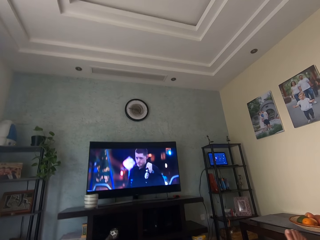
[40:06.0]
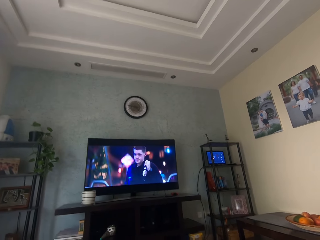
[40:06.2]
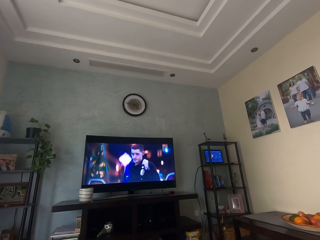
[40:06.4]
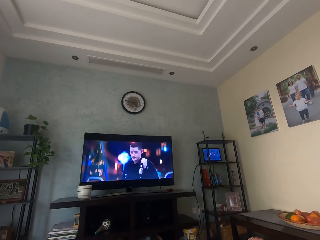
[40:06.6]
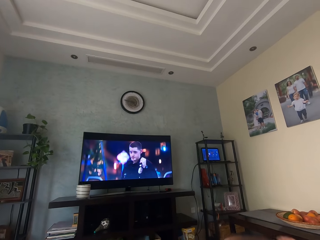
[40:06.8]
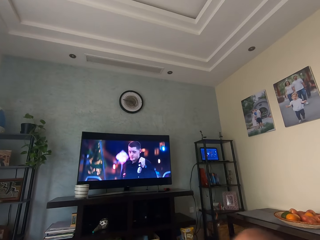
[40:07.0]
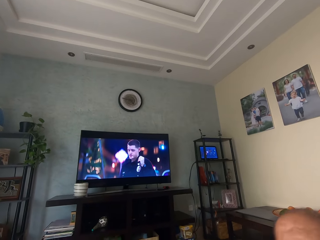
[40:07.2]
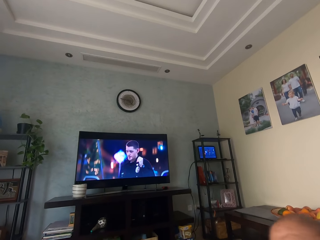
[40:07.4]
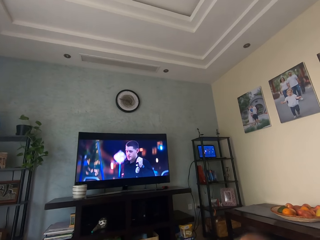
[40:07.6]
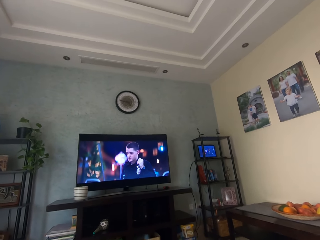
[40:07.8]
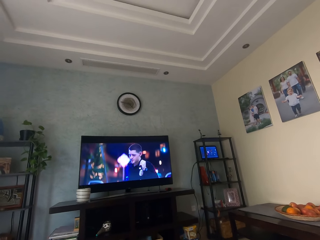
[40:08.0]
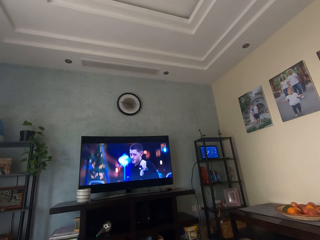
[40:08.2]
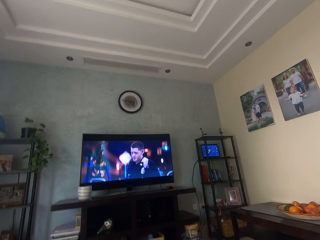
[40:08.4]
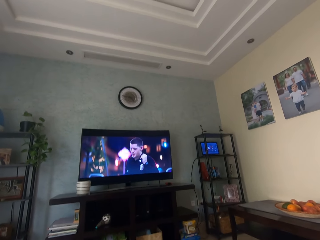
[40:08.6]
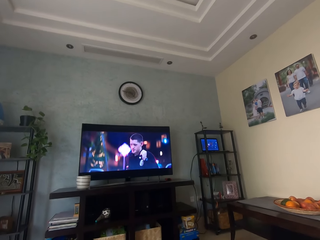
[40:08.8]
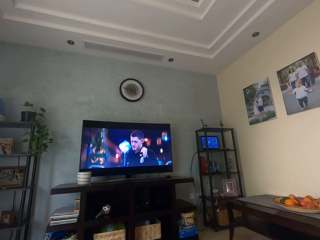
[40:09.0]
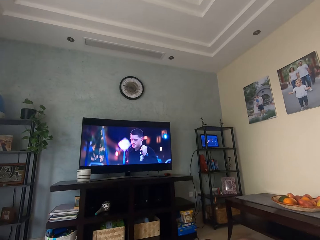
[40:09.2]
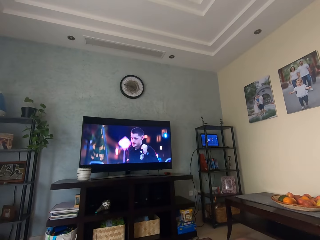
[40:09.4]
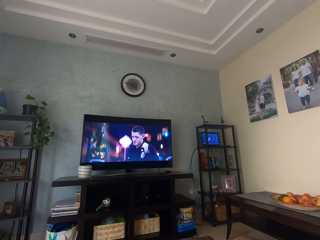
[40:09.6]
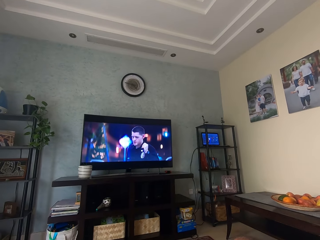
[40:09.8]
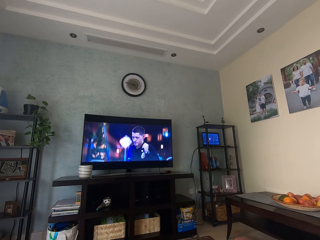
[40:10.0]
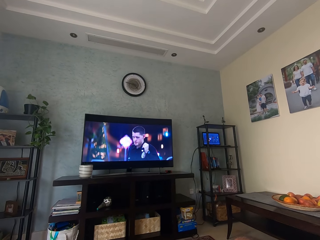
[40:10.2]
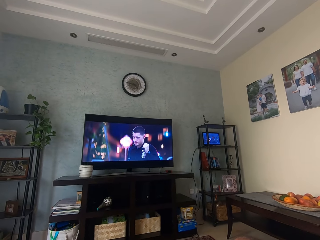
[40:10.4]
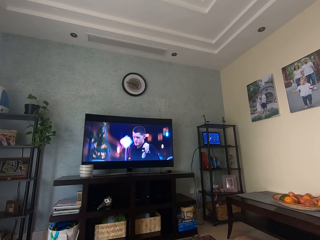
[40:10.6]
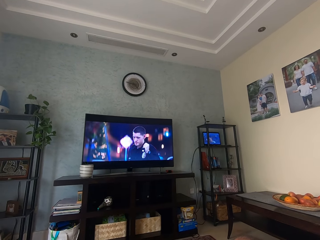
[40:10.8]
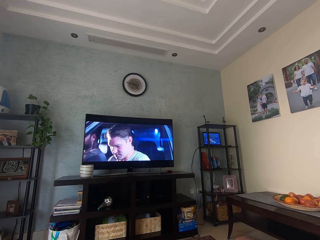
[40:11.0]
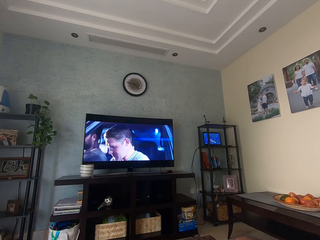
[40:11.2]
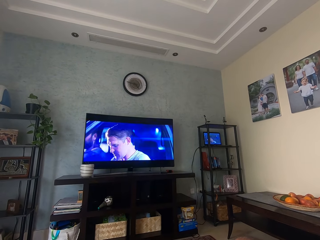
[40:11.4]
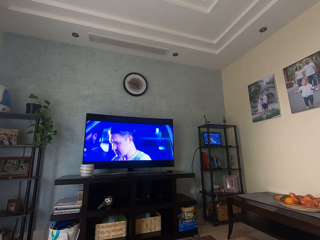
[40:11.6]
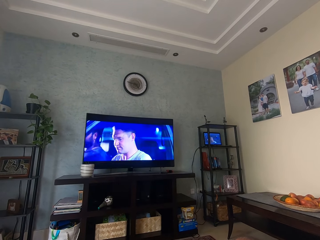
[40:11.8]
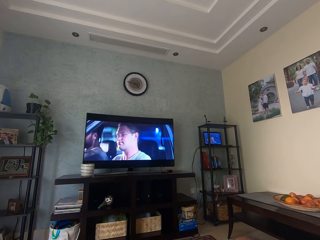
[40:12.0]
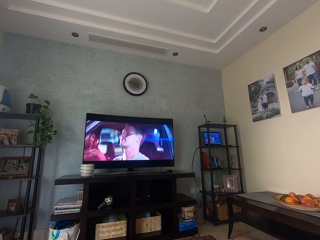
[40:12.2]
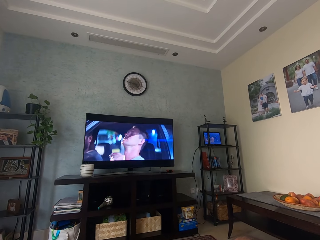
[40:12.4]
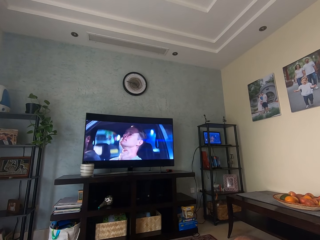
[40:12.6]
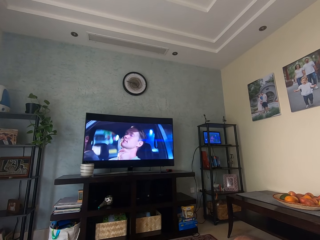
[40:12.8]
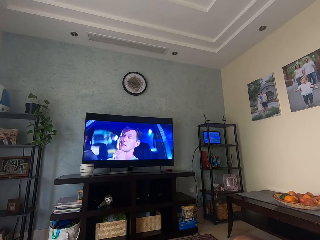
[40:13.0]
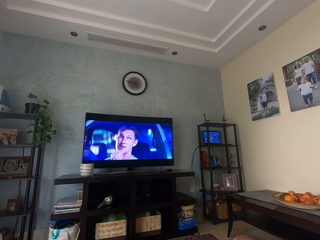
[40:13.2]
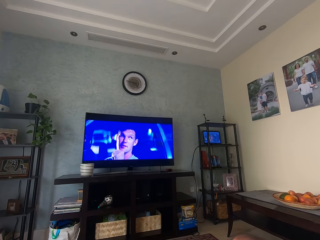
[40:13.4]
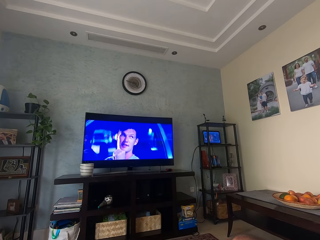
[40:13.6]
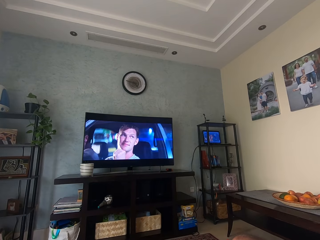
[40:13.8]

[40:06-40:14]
The camera wearer moves the right leg. They watch television.

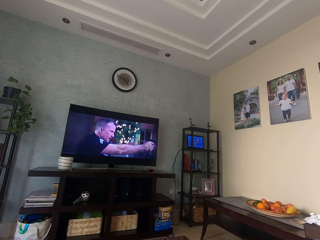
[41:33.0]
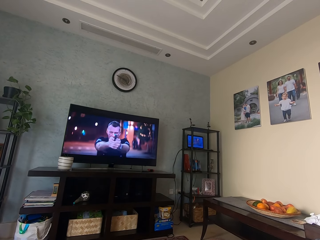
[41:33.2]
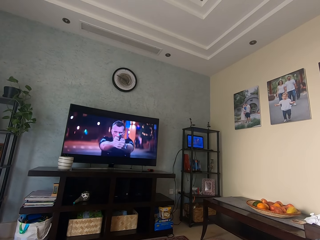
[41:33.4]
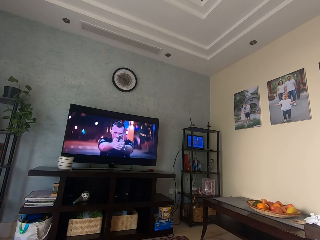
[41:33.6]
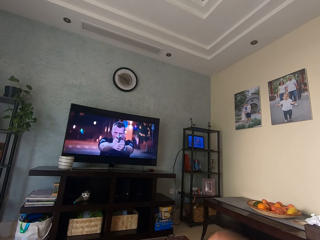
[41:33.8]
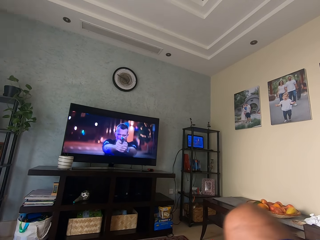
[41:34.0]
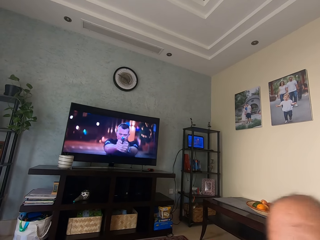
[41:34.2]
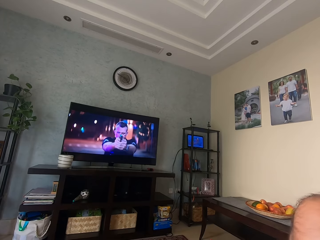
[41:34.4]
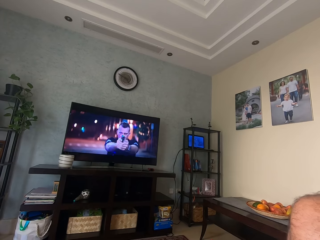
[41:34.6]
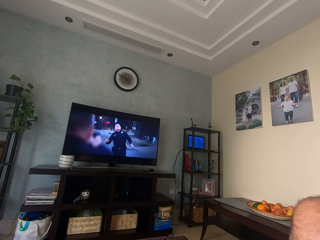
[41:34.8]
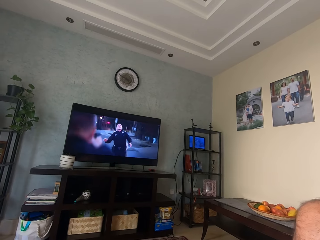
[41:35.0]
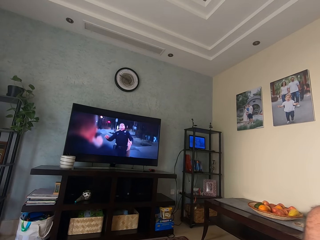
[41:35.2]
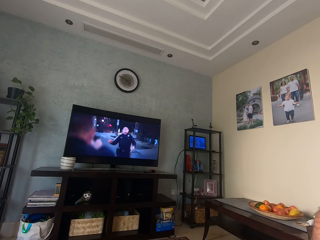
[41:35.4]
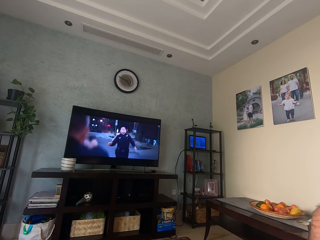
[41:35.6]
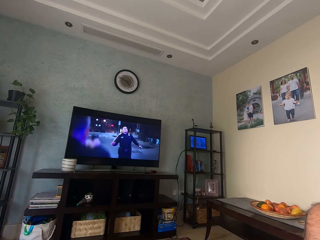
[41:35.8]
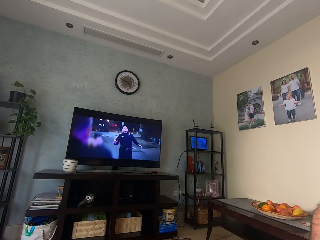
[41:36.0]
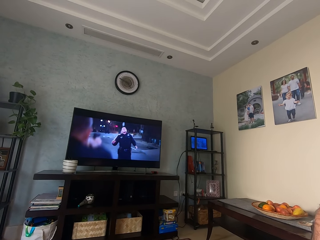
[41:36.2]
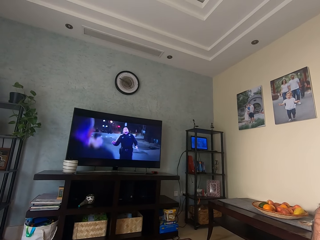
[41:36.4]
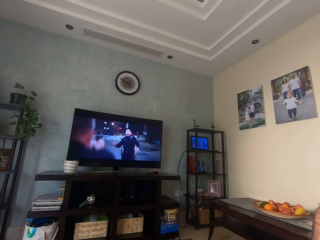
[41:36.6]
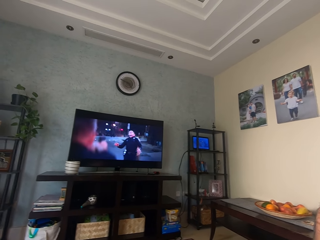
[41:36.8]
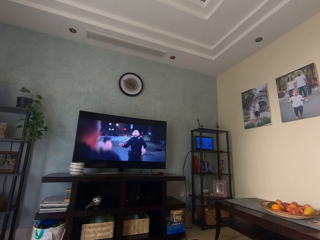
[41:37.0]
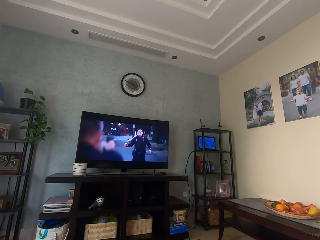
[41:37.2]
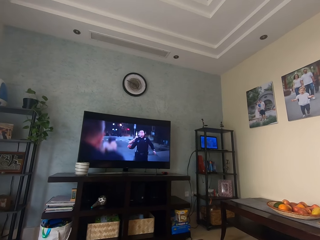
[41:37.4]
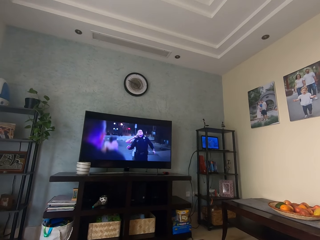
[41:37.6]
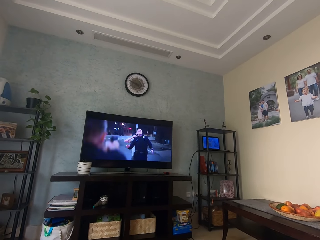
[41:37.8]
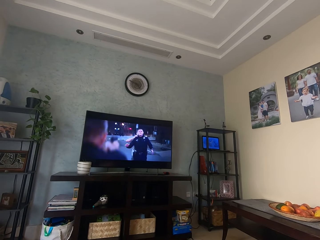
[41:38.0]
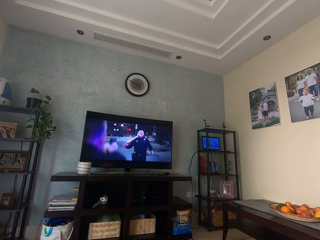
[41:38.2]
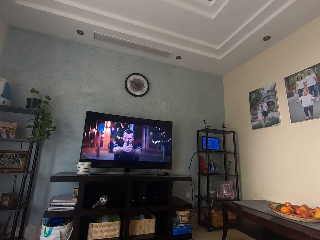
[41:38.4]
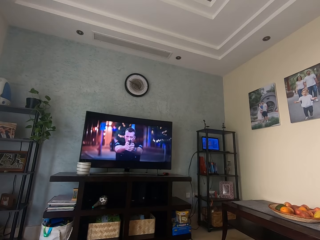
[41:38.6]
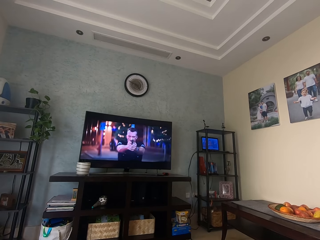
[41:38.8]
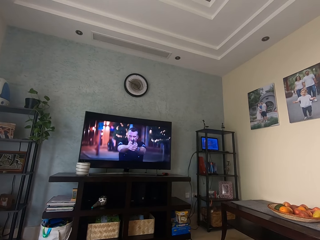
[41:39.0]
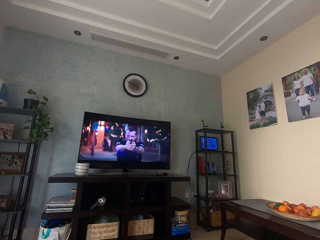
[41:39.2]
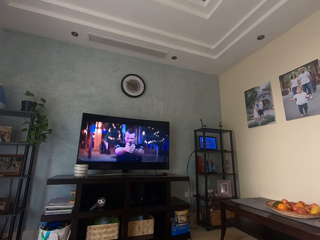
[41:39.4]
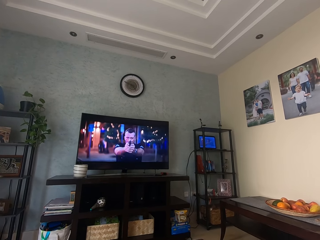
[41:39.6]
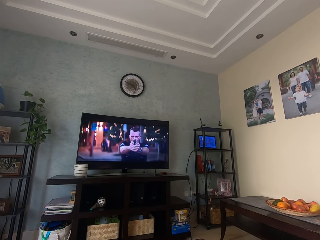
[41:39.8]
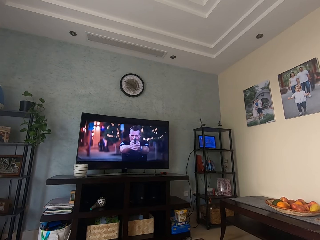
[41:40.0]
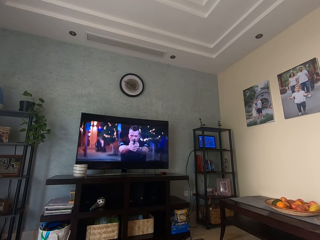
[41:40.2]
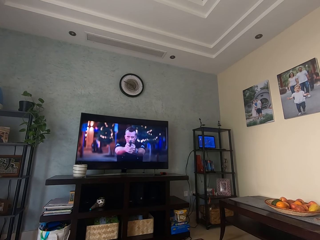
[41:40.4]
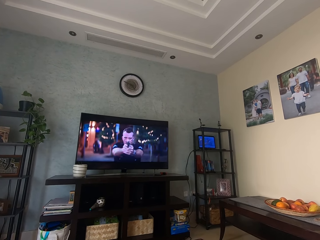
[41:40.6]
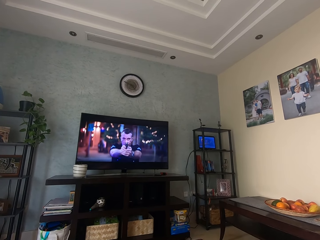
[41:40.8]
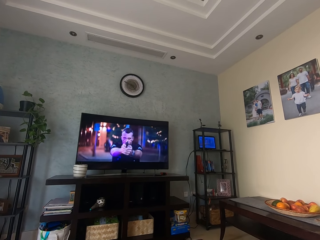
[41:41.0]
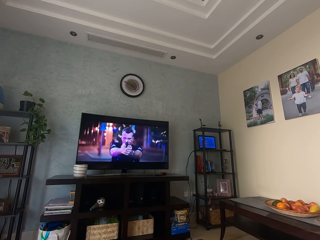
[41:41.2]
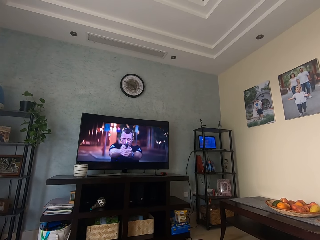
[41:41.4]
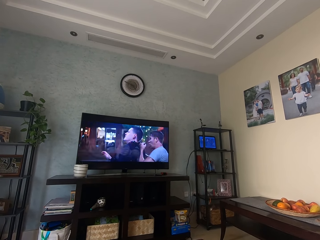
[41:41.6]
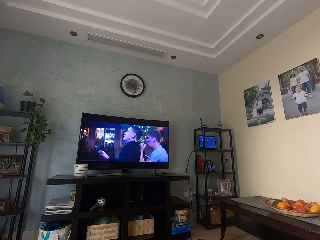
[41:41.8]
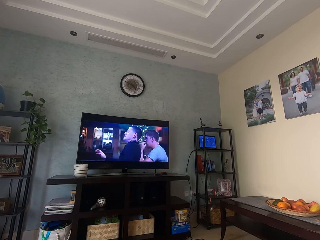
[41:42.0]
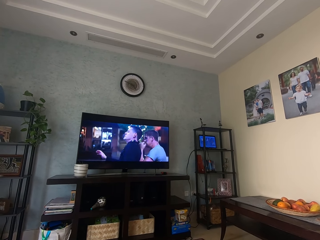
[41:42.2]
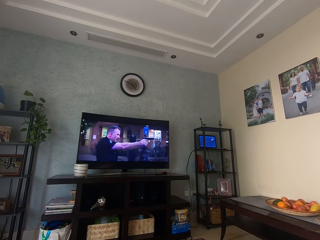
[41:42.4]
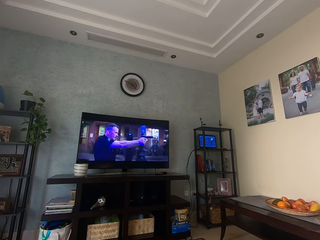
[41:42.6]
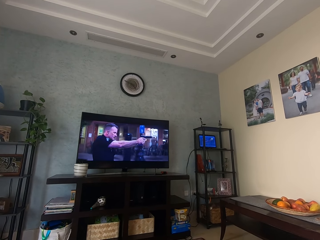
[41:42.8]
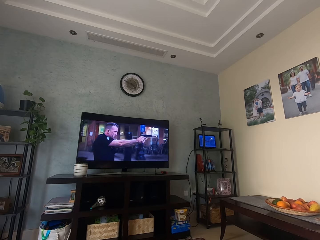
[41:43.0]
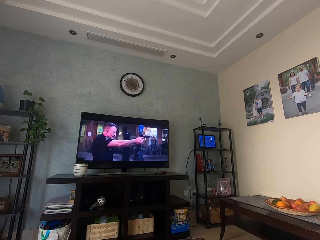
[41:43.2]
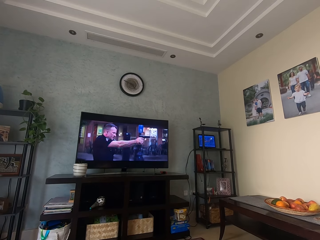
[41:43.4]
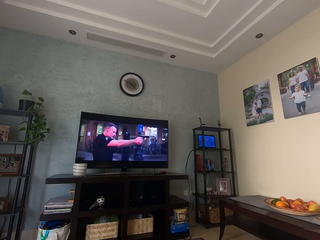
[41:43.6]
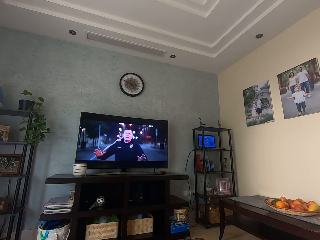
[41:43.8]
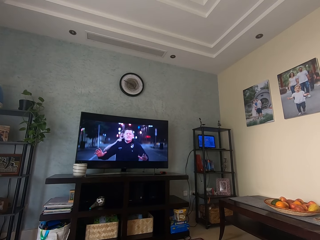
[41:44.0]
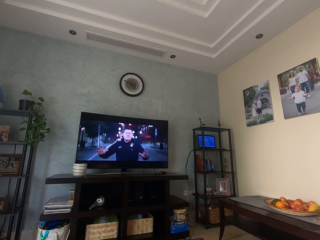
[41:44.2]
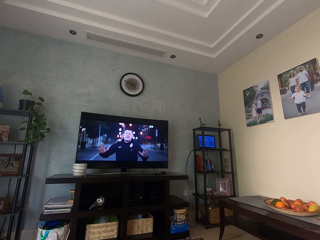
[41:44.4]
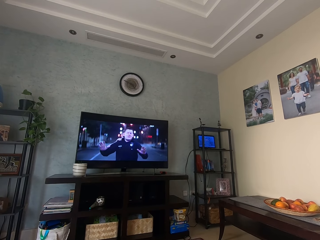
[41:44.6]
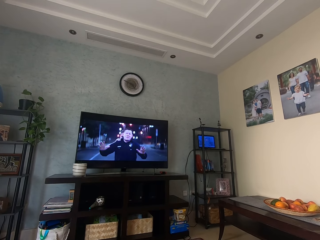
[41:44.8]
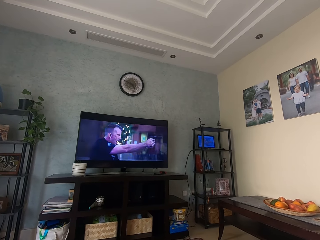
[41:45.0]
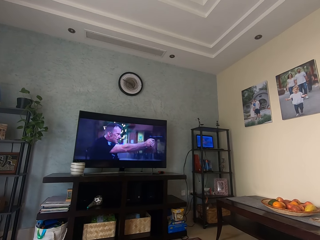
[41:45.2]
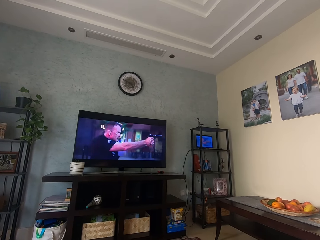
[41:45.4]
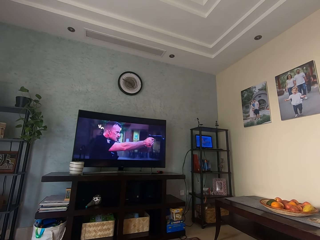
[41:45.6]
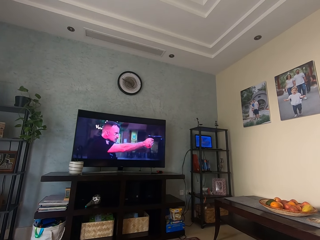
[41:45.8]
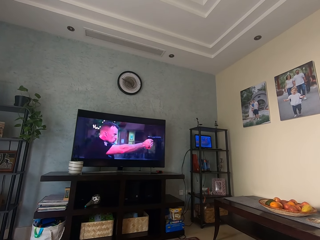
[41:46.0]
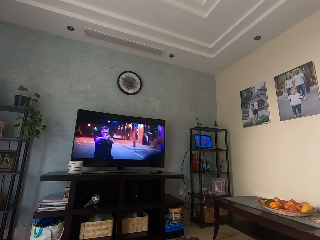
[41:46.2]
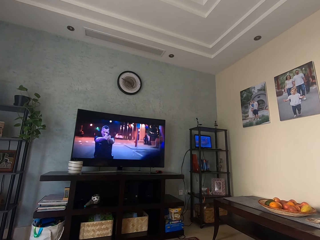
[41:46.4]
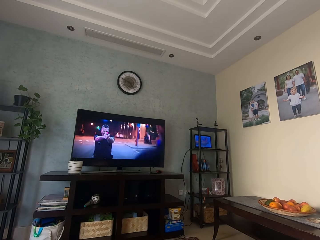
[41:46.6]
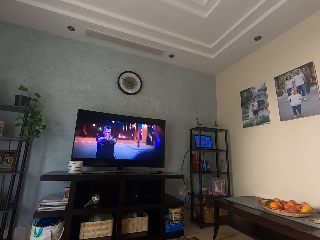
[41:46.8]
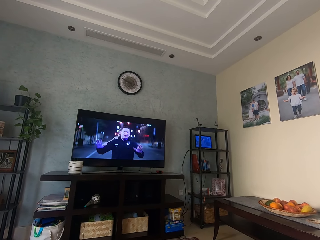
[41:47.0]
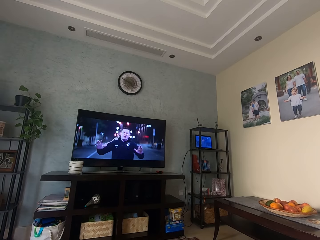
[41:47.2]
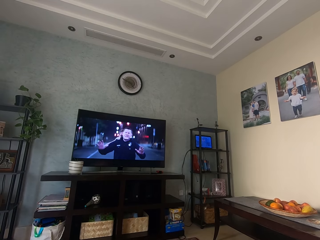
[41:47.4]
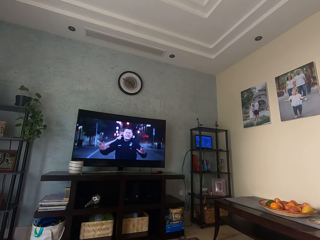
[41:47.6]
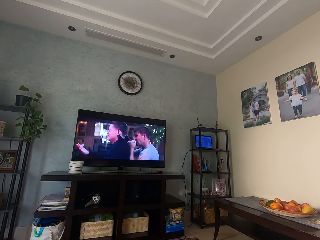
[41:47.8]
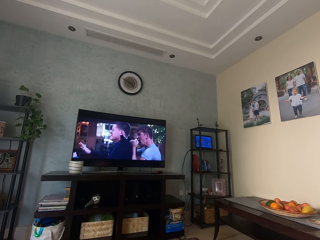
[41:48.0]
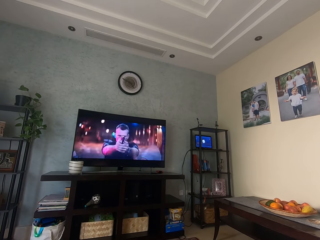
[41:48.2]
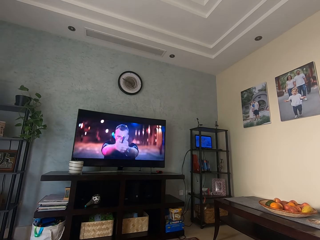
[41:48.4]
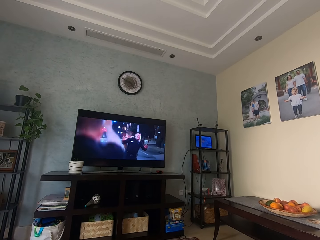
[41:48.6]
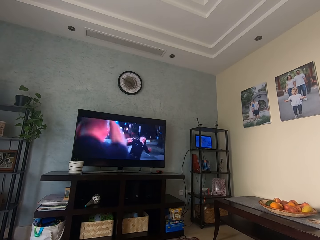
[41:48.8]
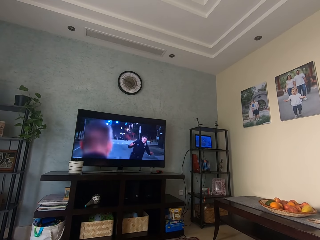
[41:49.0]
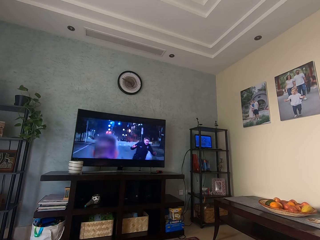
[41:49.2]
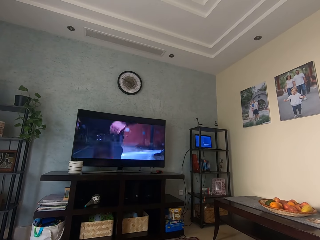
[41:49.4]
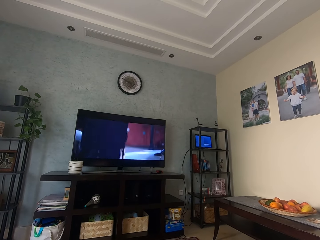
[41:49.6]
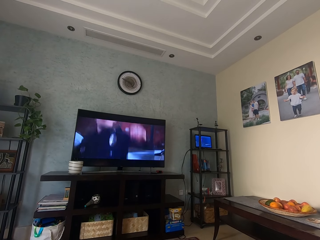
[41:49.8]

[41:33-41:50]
The camera wearer moves the thigh. They look at the television.
